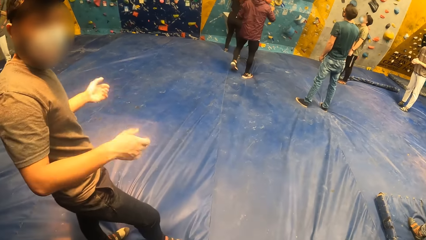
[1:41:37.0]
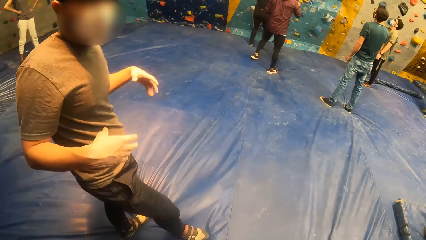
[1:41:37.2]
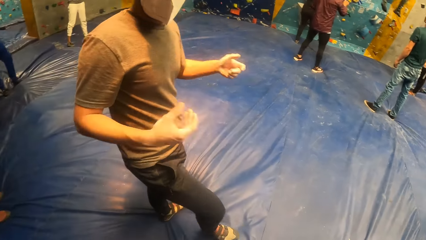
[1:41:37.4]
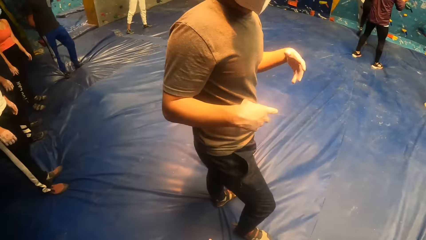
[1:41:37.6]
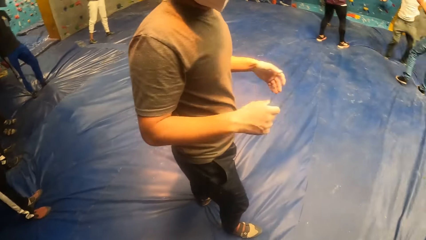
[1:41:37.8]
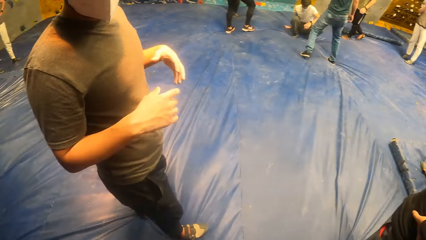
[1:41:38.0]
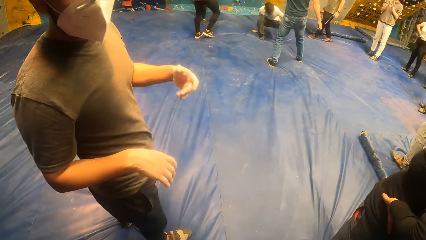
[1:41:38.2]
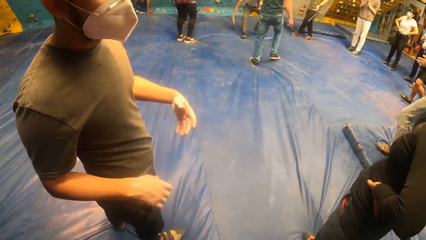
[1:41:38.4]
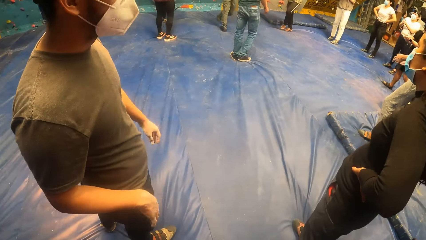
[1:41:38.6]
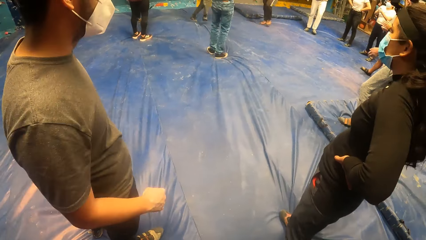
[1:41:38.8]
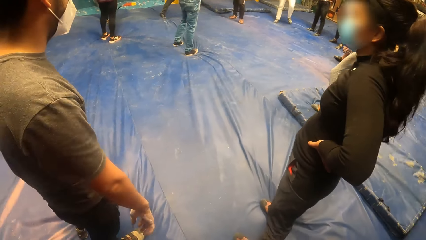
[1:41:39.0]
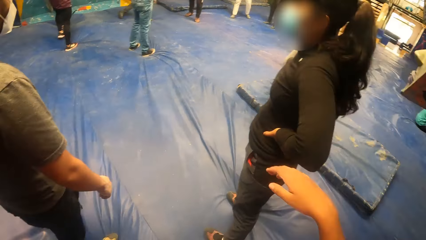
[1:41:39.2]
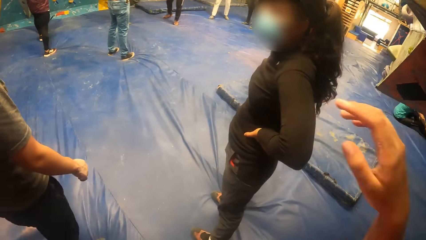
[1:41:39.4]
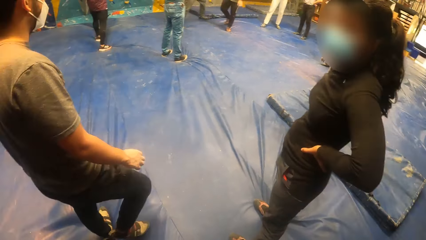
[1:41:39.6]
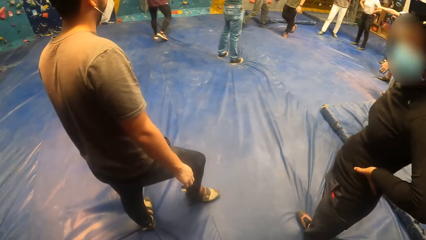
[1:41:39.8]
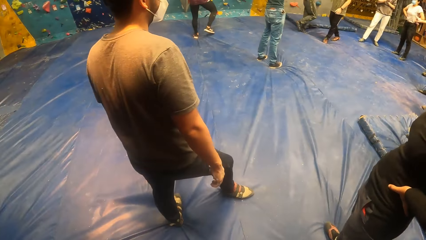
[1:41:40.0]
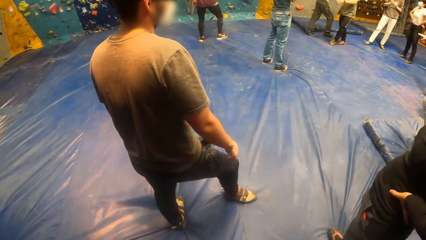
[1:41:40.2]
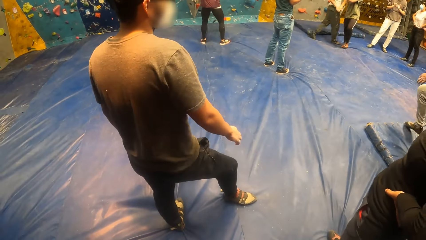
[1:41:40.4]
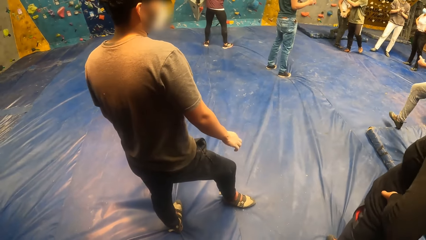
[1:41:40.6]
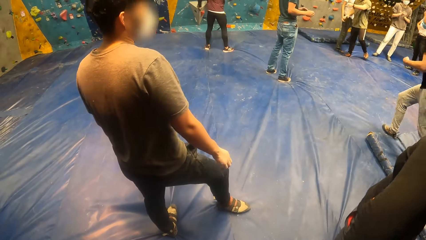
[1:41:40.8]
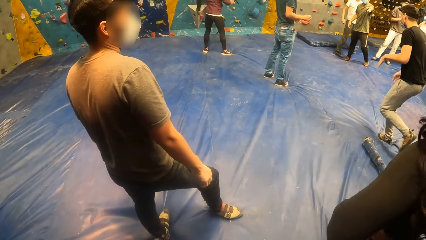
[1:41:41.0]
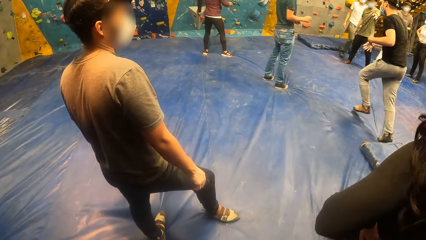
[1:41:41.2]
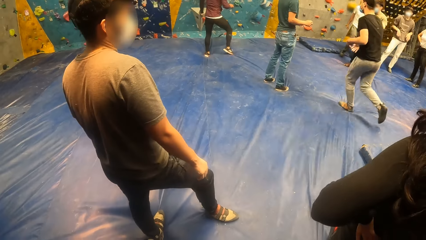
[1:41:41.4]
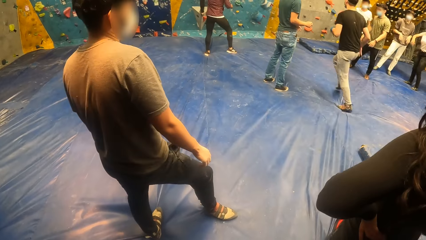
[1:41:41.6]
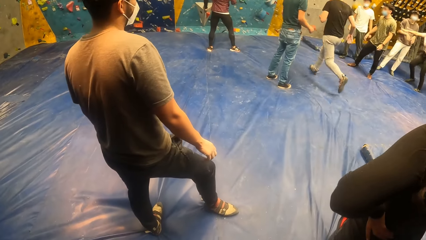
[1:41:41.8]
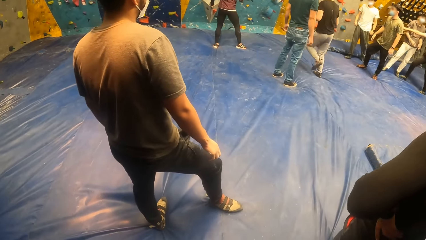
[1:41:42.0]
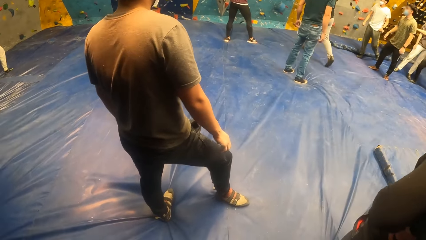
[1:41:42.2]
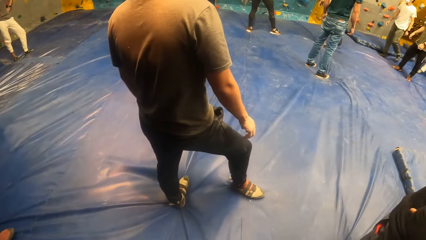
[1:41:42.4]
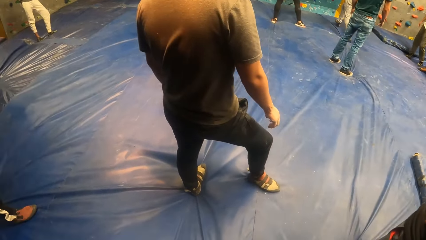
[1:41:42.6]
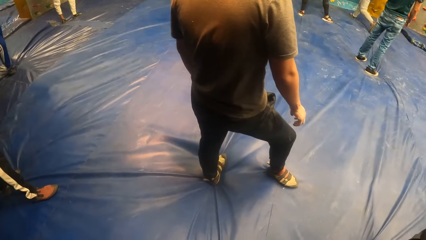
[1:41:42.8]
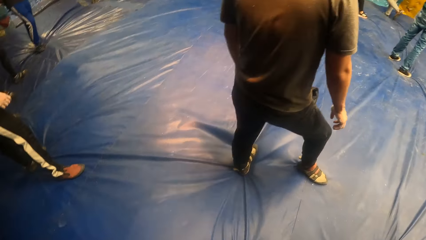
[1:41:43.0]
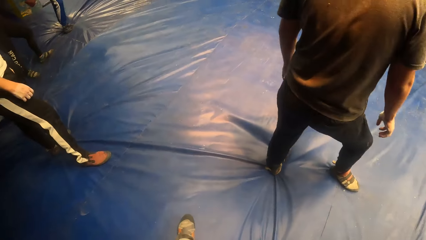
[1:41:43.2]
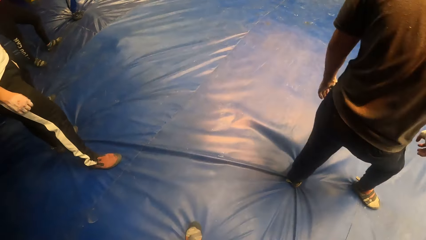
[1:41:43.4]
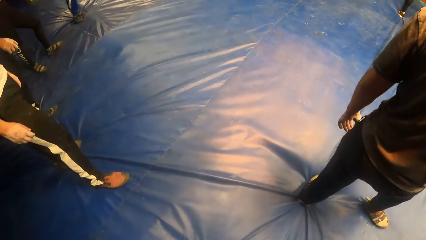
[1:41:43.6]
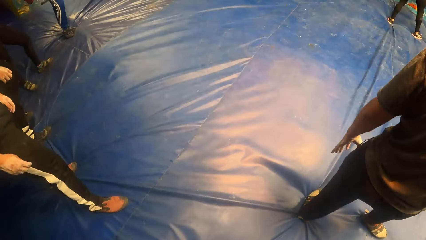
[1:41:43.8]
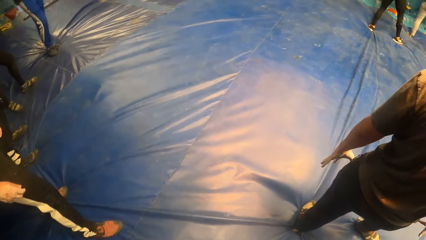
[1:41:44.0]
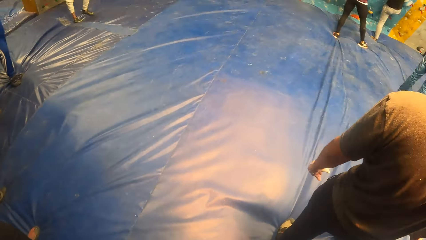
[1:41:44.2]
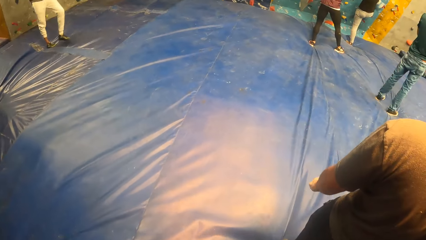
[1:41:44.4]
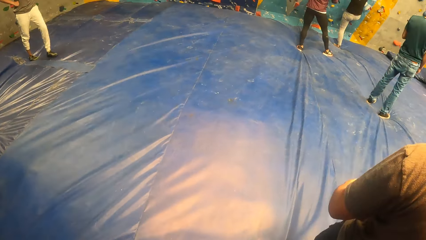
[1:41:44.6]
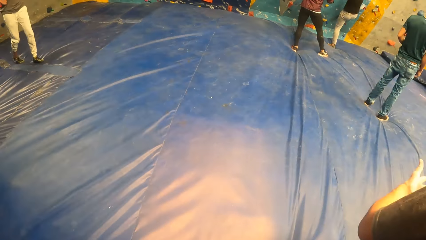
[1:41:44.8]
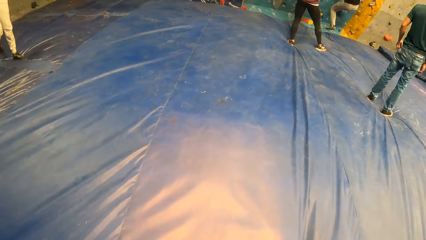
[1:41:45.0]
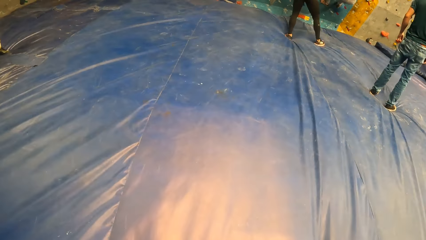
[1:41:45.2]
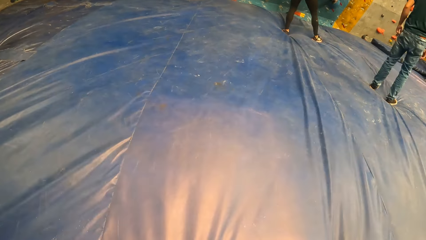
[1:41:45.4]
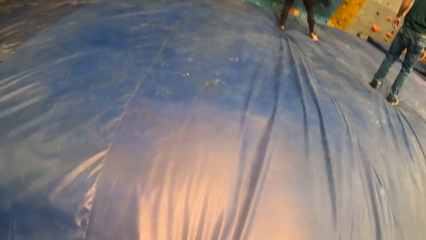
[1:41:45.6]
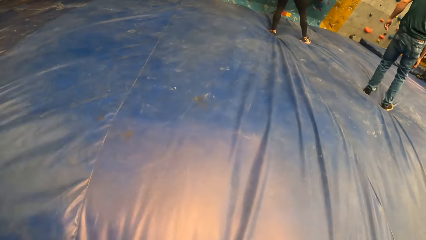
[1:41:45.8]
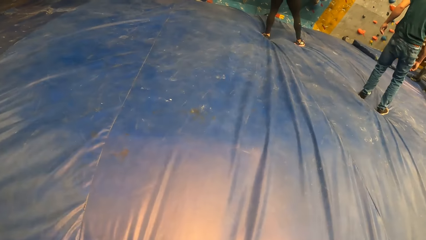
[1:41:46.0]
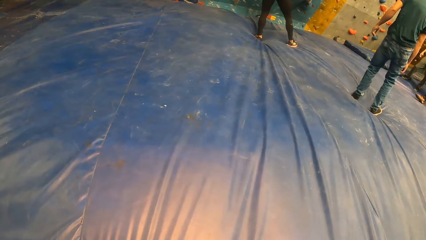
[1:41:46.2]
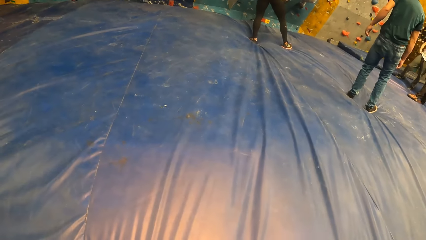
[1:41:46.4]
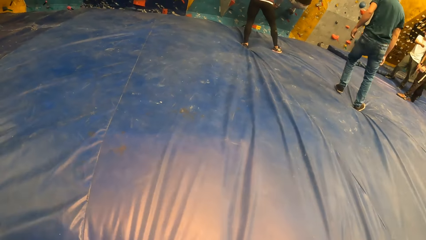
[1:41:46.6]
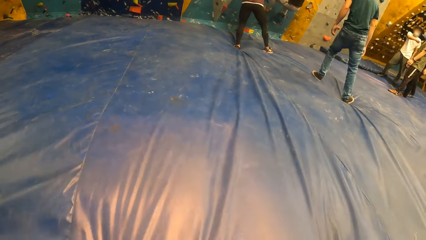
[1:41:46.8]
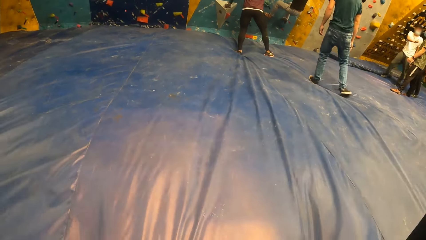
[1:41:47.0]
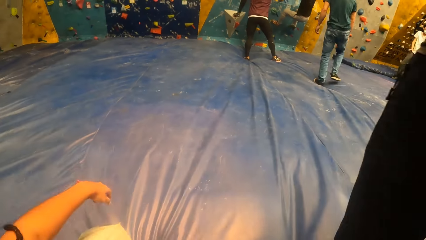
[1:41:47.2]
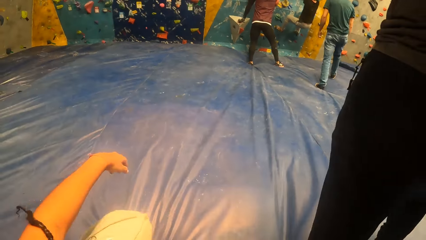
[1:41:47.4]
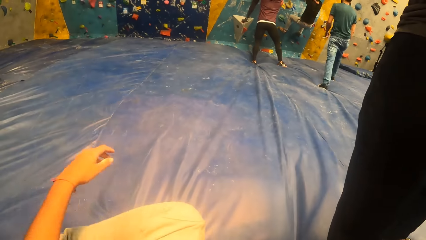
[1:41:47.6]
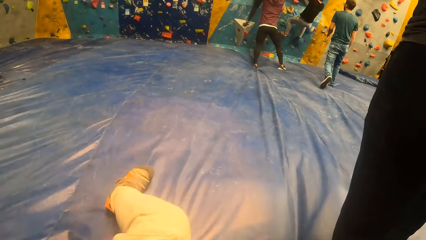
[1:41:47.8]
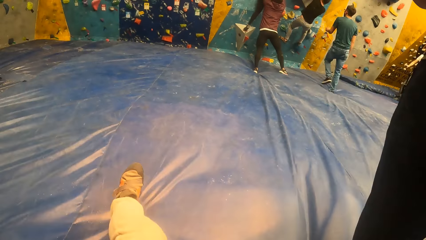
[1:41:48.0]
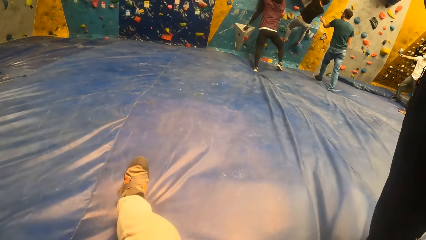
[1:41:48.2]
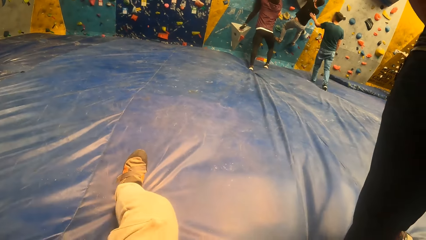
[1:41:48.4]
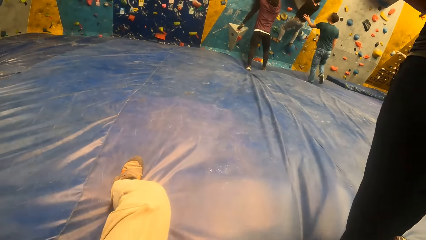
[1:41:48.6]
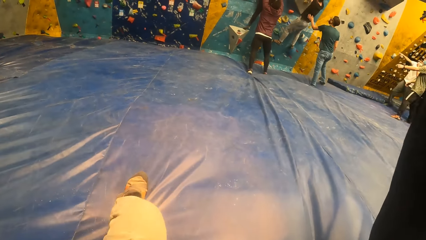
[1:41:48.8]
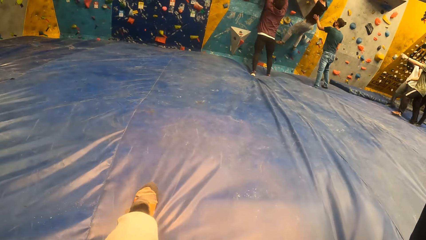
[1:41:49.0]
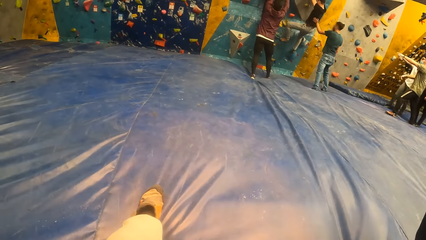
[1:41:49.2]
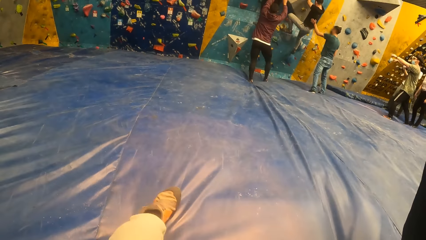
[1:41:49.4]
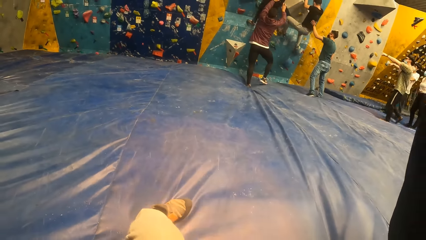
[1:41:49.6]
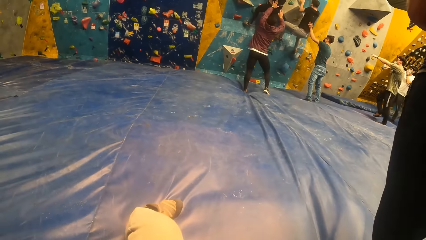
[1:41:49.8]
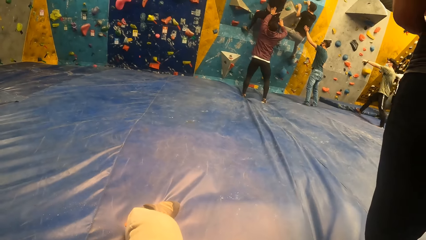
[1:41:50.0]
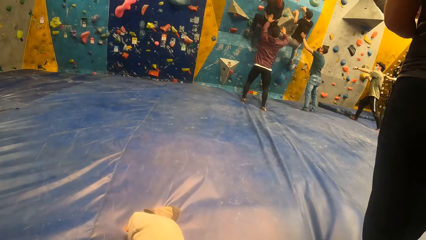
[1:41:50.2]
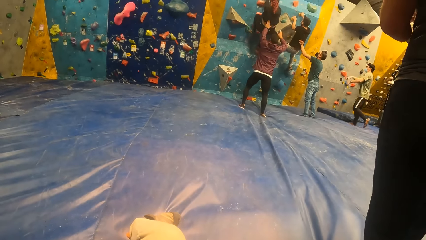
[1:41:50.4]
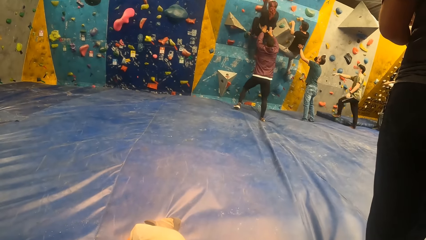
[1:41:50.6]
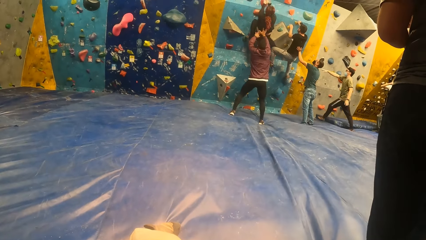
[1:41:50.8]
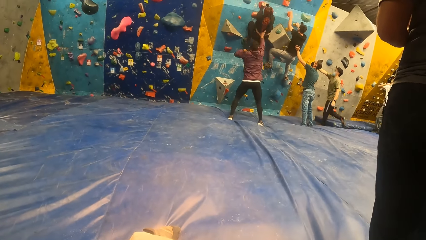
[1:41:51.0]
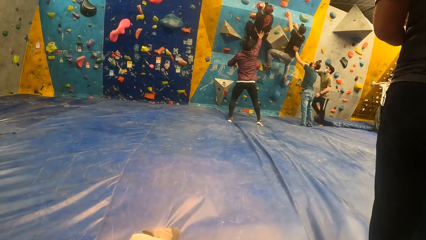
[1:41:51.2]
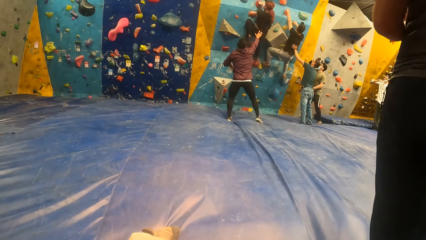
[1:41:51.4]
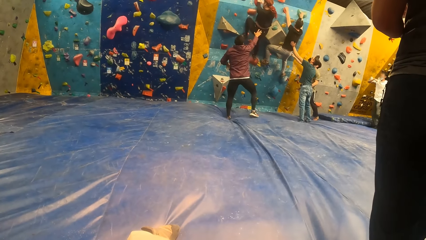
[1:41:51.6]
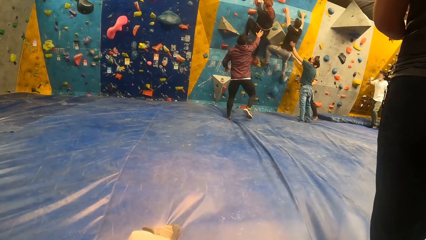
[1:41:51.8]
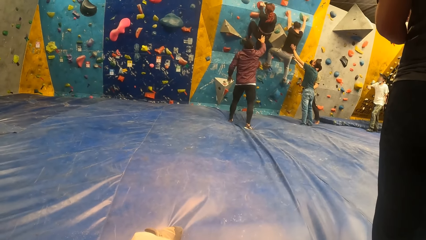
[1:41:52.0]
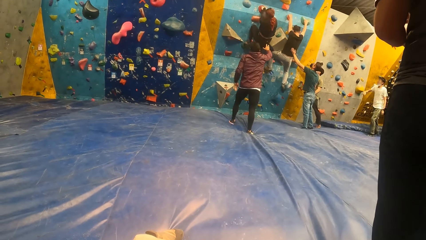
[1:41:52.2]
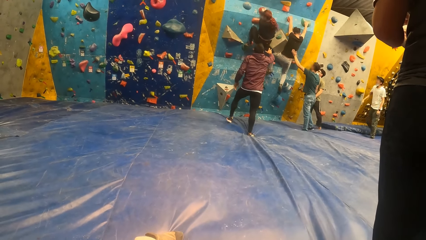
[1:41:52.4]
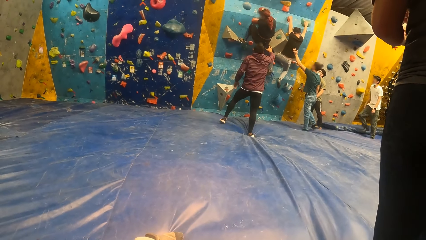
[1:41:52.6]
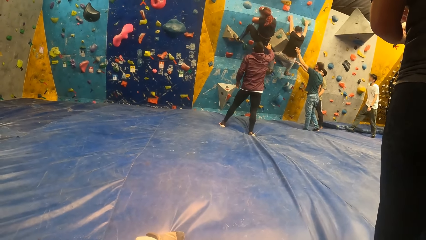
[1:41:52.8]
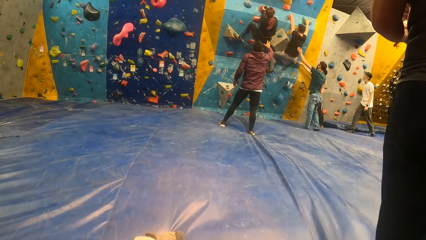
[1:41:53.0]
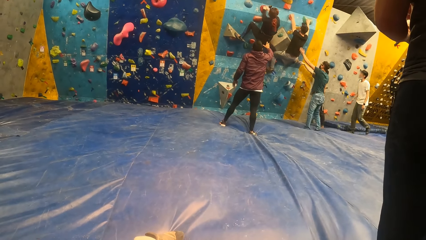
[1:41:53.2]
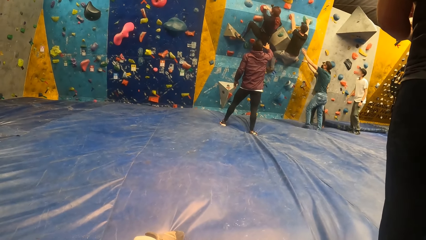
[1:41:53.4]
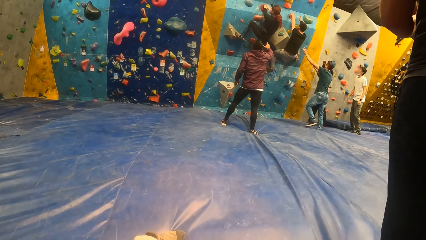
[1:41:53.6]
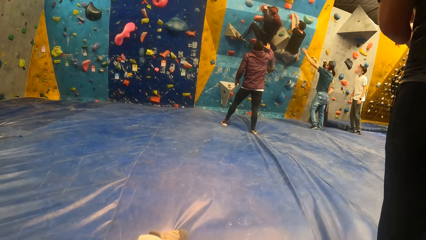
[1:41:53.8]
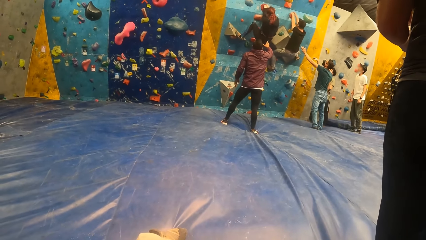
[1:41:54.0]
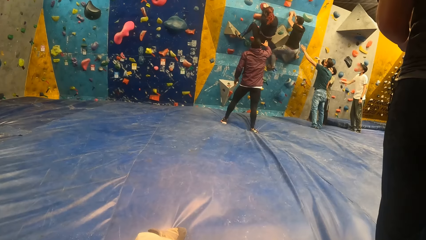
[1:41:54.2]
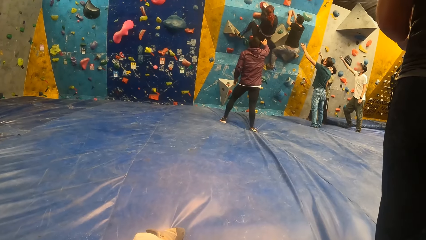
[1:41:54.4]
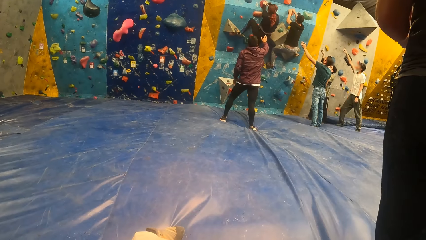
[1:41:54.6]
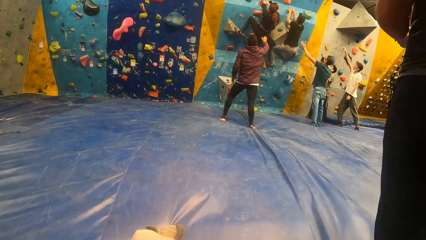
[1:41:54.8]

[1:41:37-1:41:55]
A man wiggles the fingers on both hands. The camera wearer looks around. They raise up a hand. The woman climbs the bouldering wall. The camera wearer looks around. Another man approaches the bouldering wall. The other man climbs the bouldering wall. The camera wearer walks forward. They sit on the trampoline floor. They look around.
